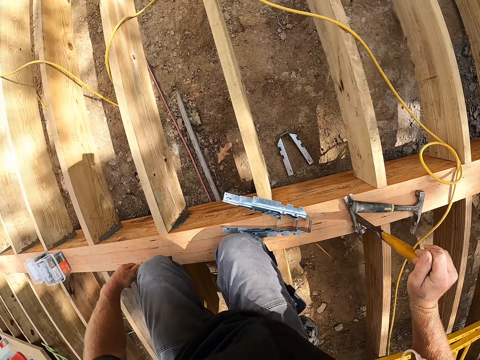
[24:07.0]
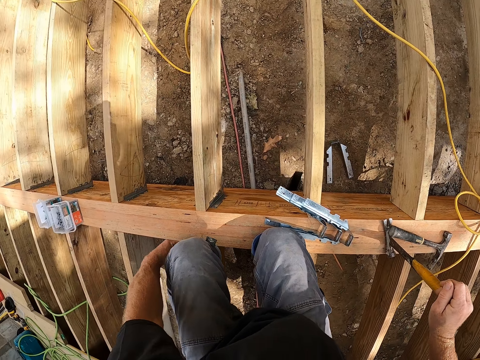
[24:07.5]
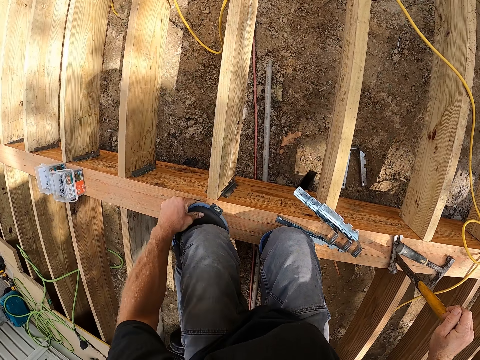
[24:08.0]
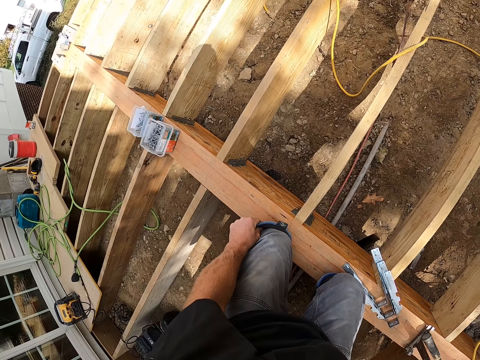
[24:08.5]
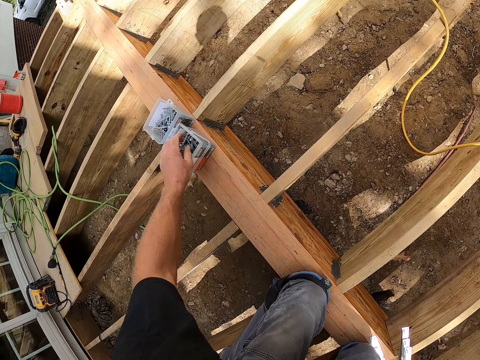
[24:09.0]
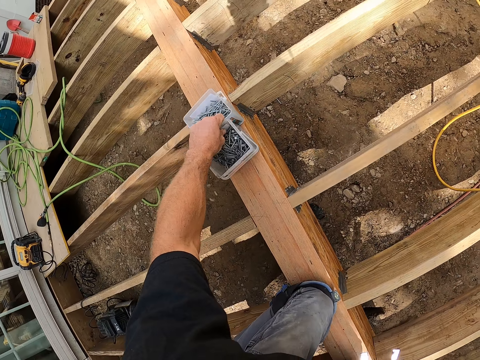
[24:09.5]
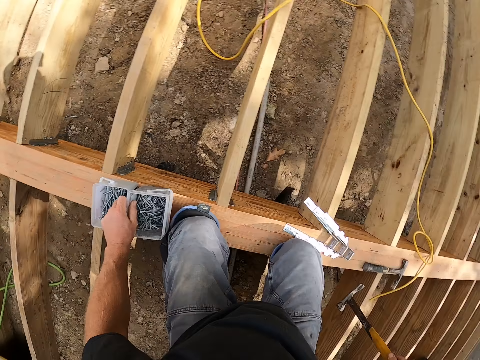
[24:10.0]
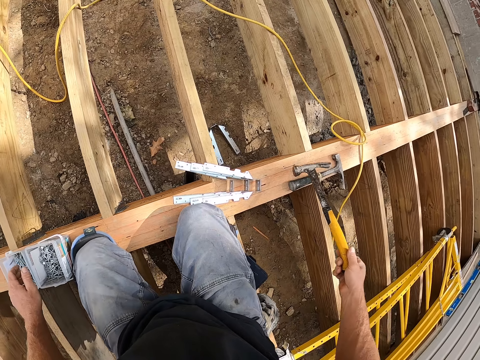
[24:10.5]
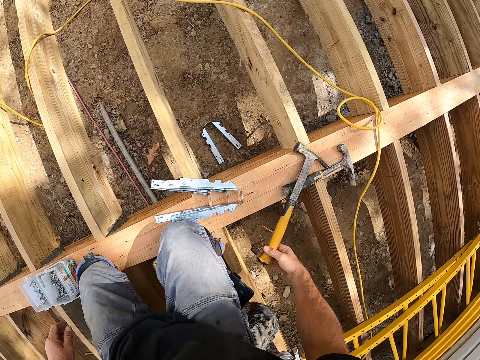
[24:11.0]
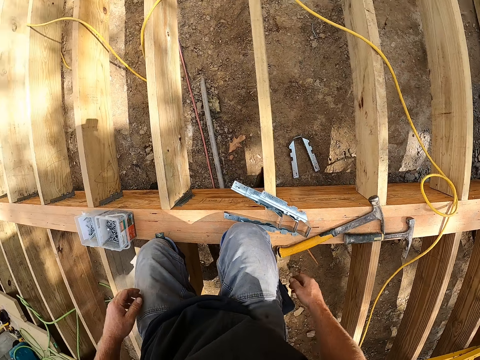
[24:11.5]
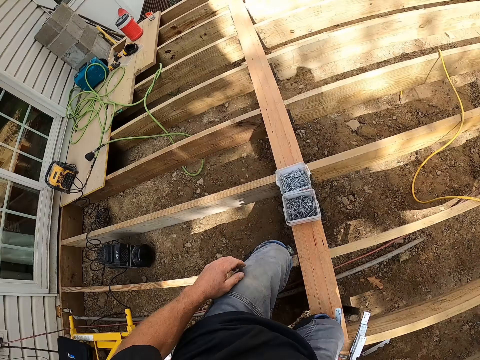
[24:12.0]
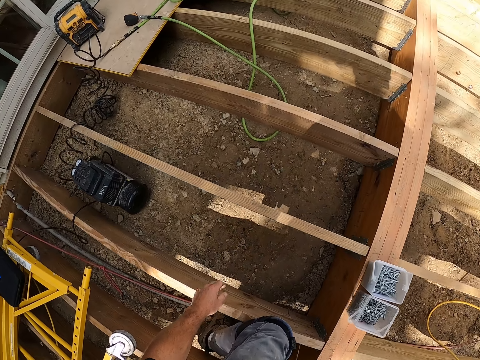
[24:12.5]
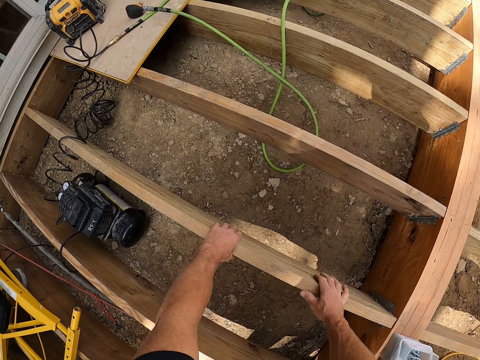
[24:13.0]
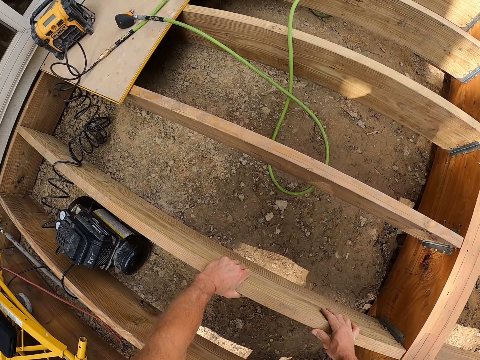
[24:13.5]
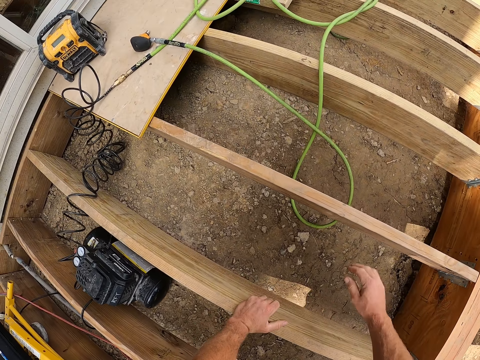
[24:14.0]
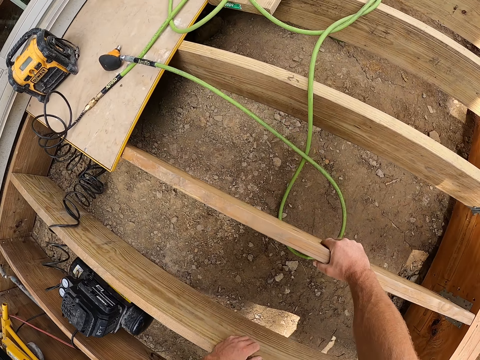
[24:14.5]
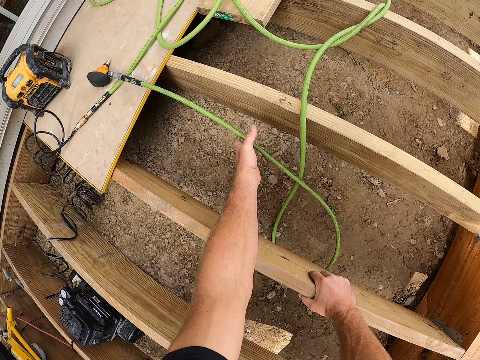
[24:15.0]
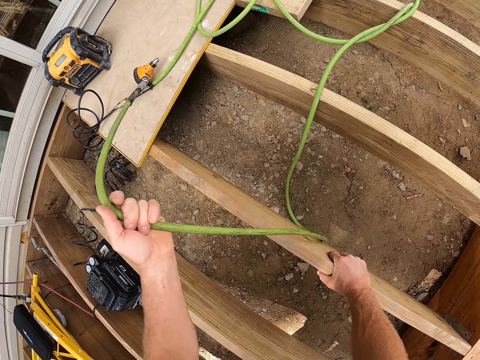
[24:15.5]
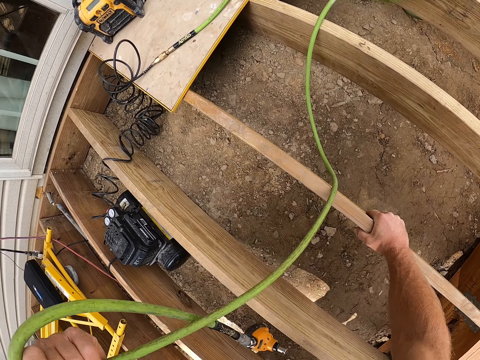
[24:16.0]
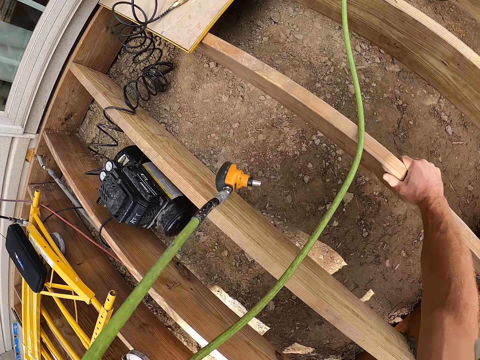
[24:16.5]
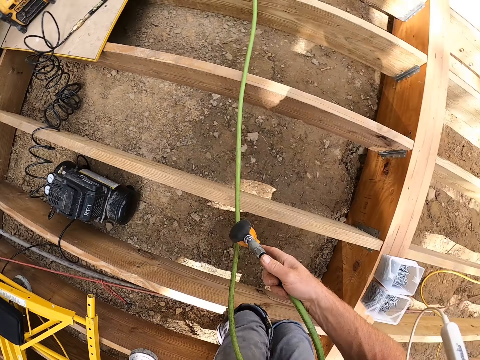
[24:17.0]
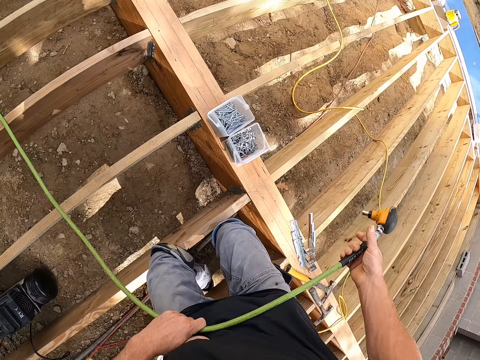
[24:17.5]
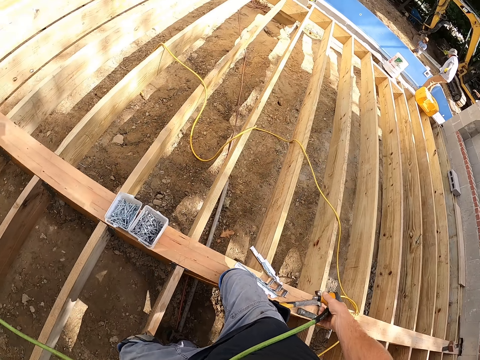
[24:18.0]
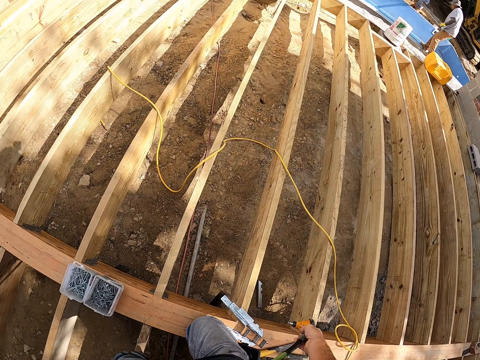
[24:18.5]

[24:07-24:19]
The camera wearer moves the container containing nails. They place down a hammer. They pick an electronic nail driller and pull a cable.

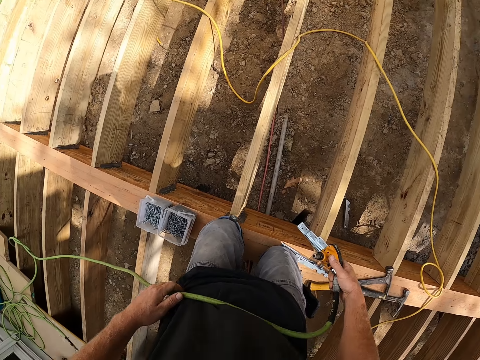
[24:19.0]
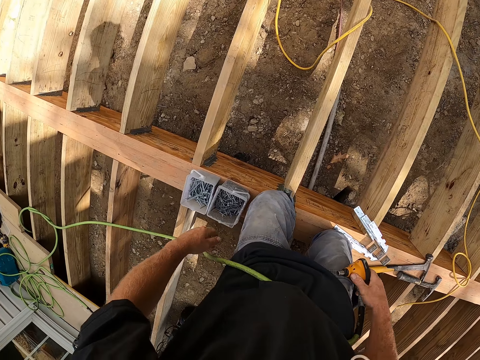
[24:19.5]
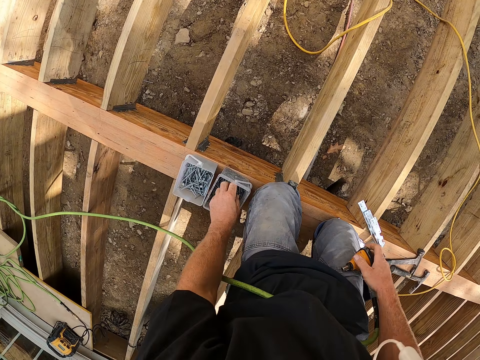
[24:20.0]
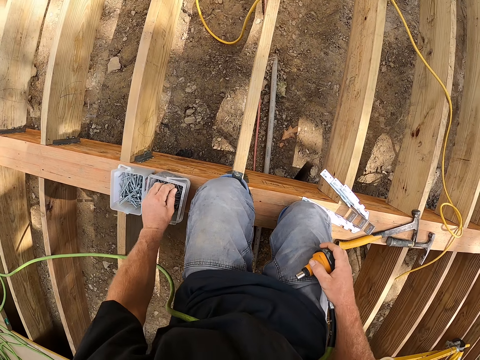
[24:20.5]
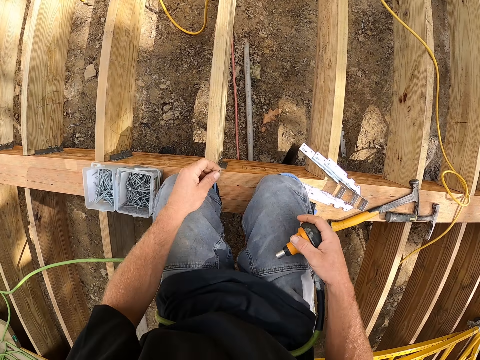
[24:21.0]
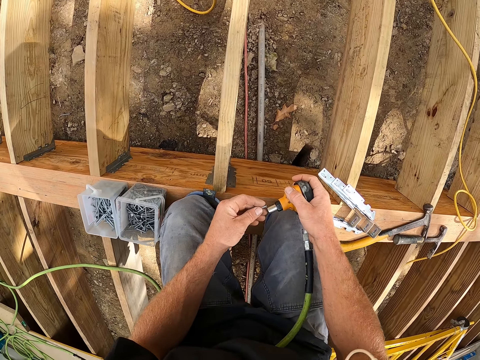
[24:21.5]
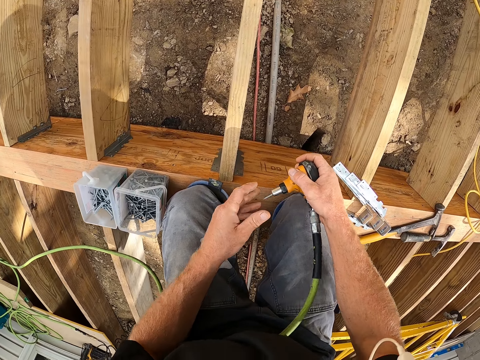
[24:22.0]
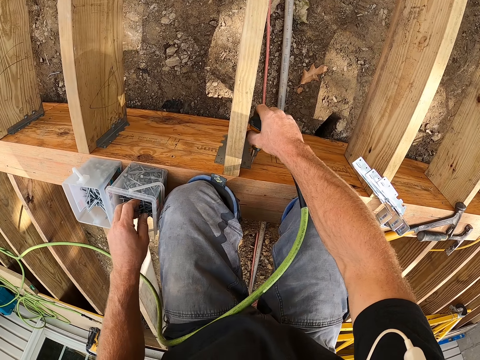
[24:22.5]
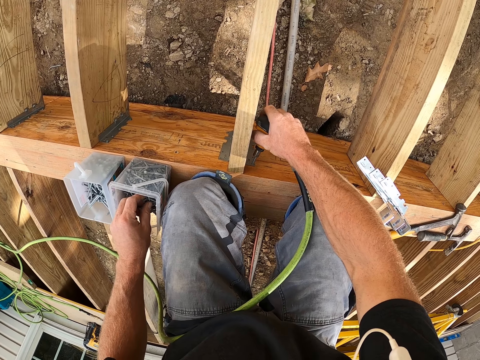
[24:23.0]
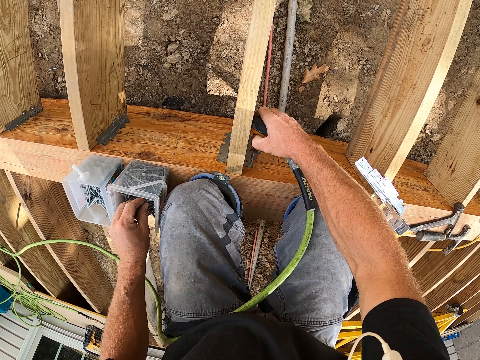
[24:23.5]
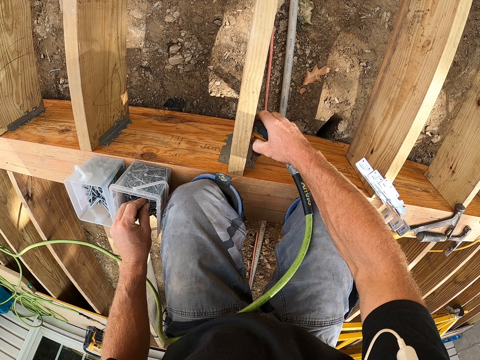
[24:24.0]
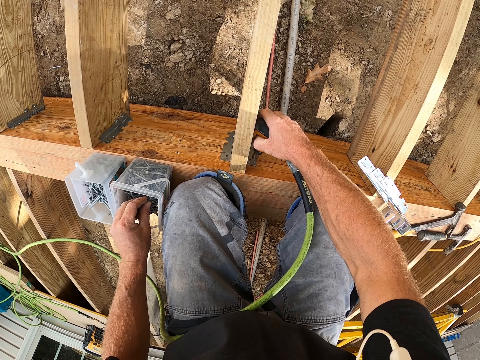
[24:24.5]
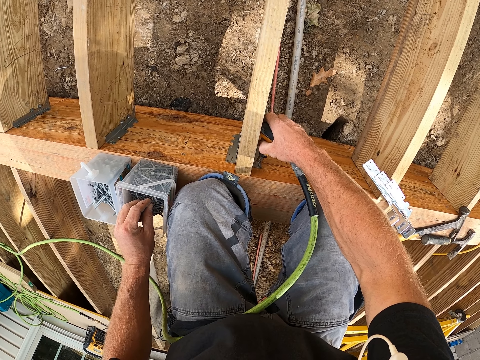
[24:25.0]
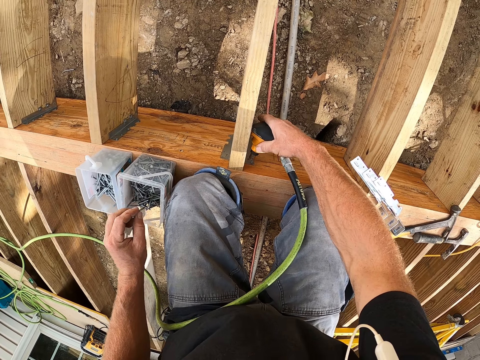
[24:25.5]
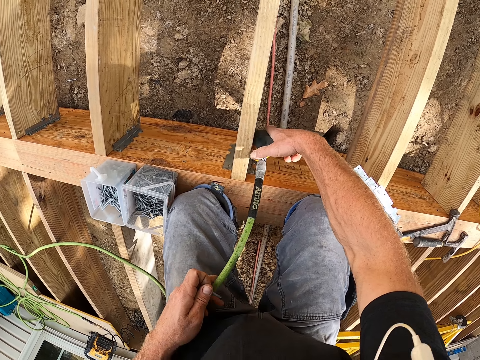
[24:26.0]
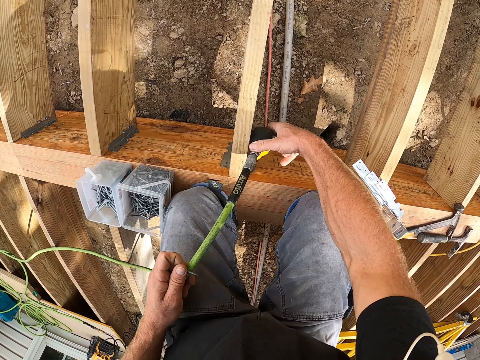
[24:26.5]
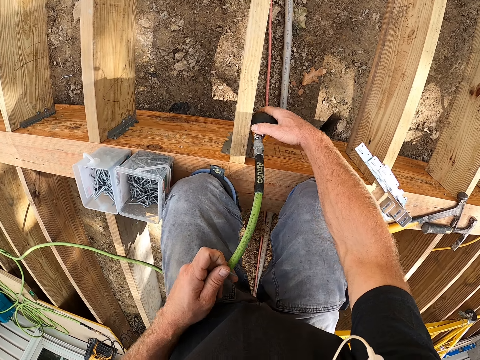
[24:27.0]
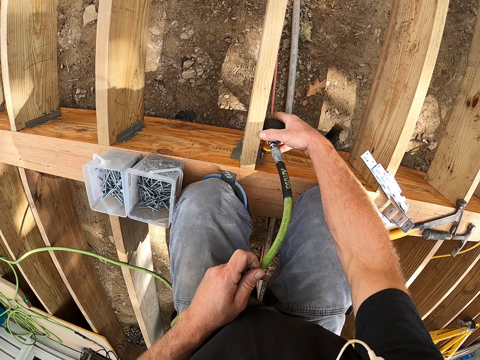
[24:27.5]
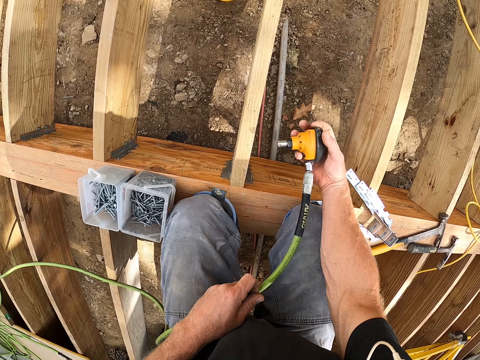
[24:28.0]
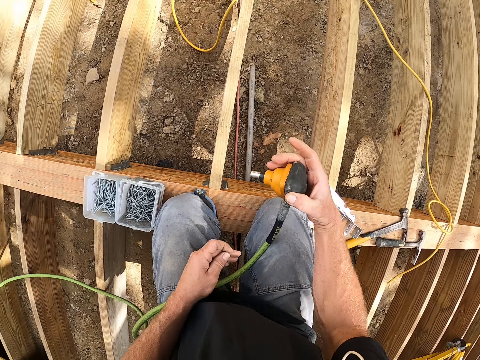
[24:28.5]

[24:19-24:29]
The camera wearer picks a nail from the container. They place the nail in the nozzle of the nail driller. They drill the nail inside the wooden beam. They put the nail on the timber by something.

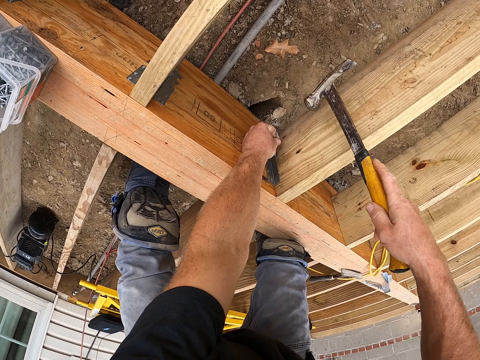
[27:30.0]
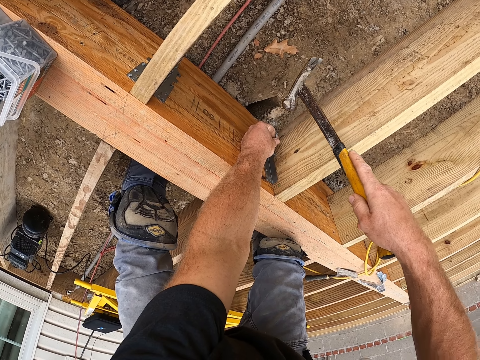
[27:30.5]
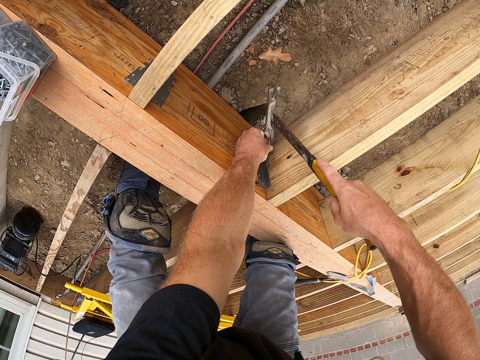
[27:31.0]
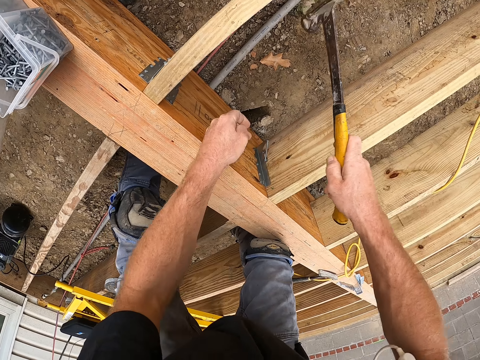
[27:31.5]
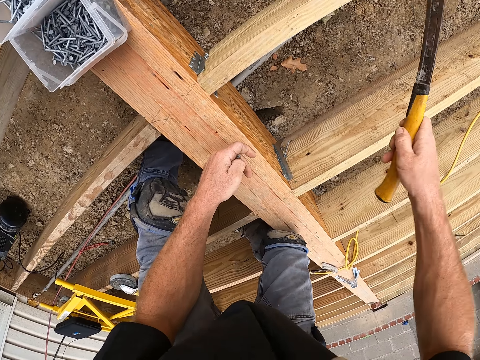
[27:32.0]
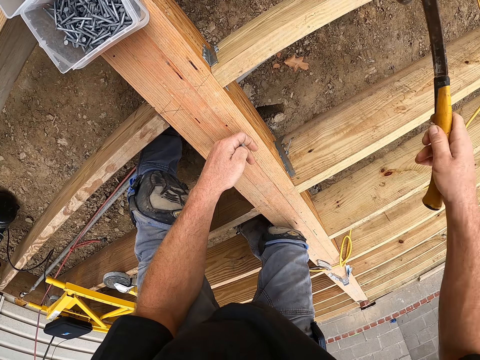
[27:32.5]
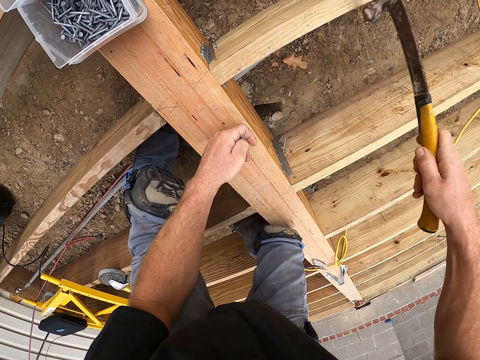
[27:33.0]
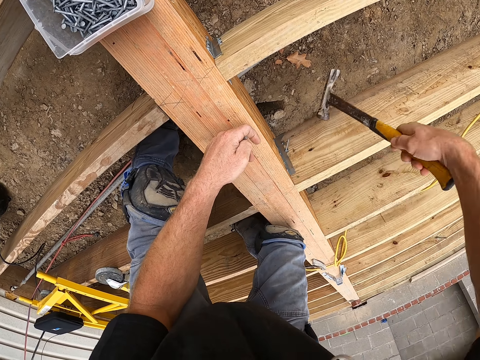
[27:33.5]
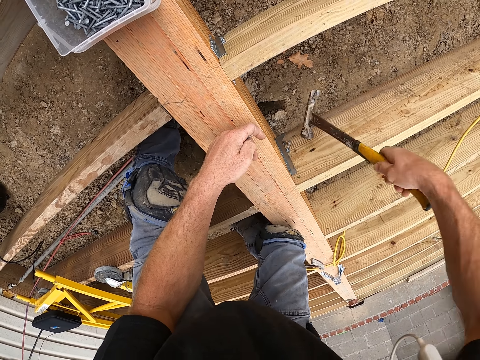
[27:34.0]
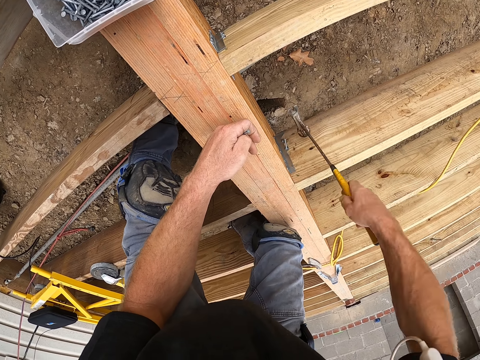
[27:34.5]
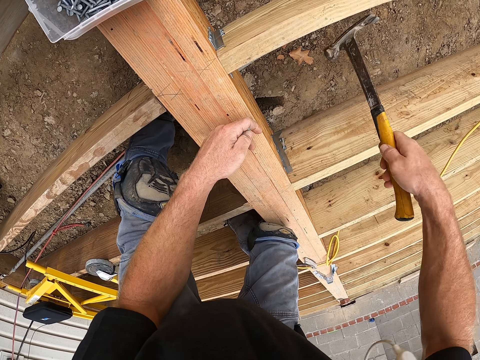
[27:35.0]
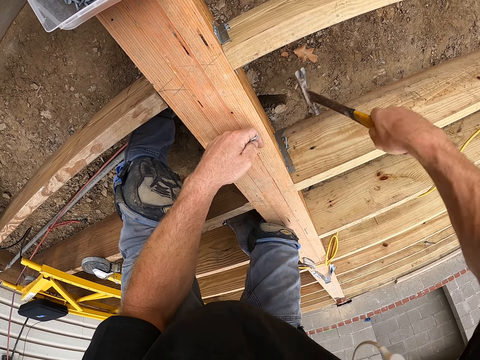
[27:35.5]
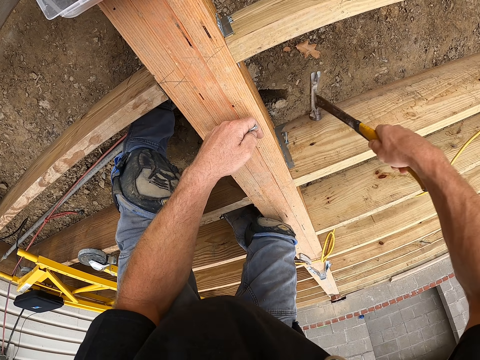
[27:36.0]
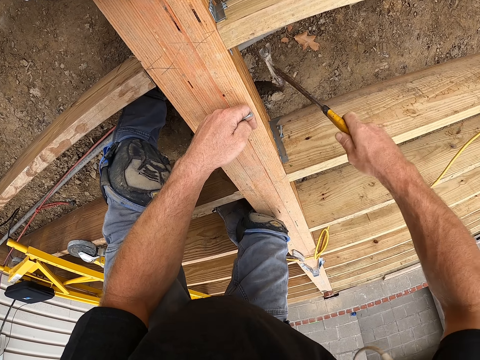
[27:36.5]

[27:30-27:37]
The camera wearer hits a nail by a hammer.
